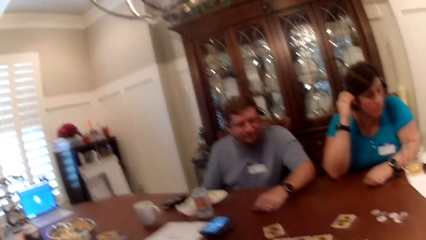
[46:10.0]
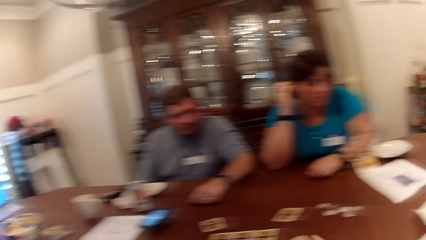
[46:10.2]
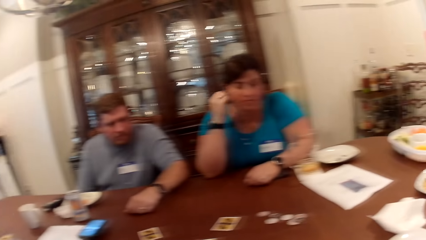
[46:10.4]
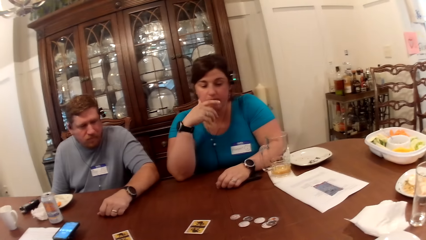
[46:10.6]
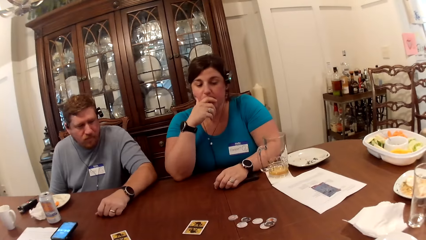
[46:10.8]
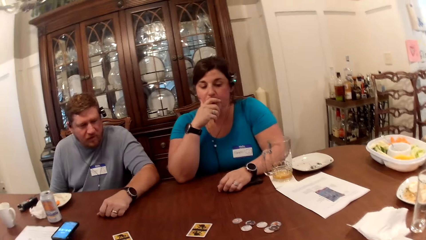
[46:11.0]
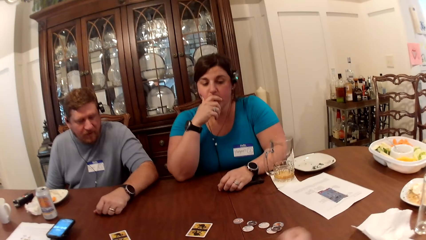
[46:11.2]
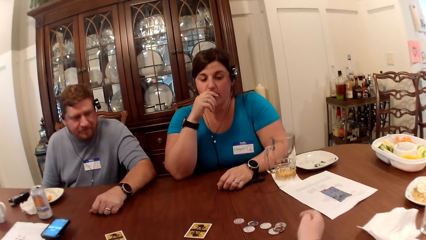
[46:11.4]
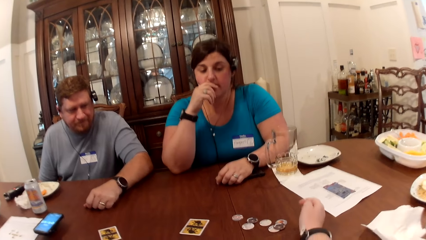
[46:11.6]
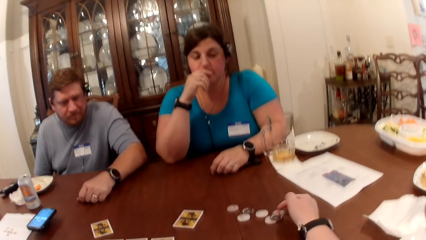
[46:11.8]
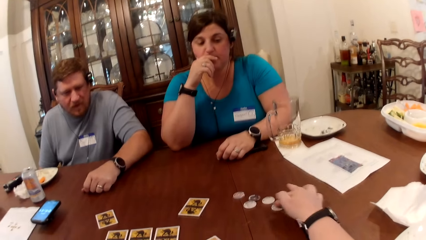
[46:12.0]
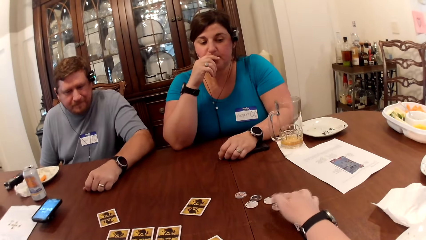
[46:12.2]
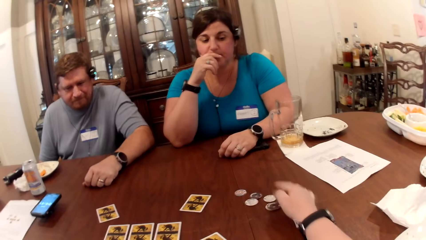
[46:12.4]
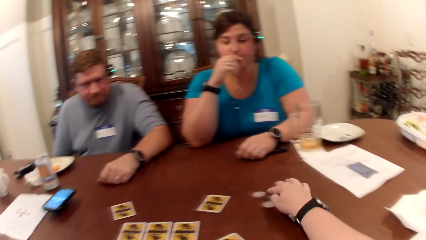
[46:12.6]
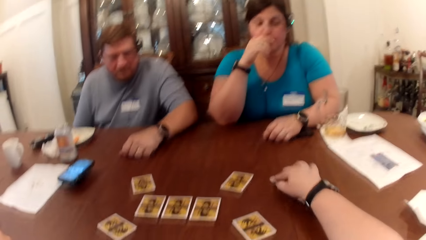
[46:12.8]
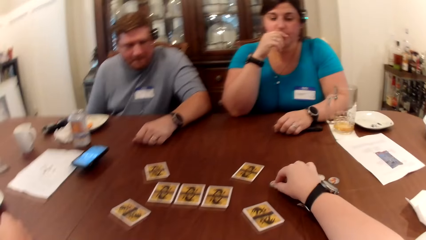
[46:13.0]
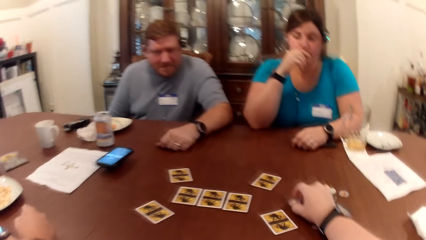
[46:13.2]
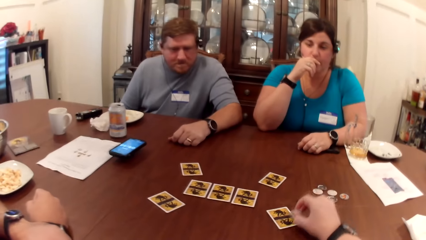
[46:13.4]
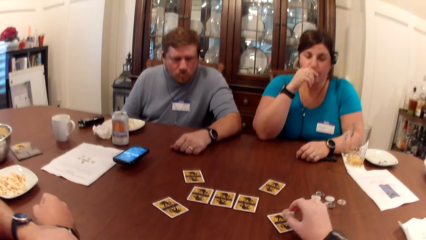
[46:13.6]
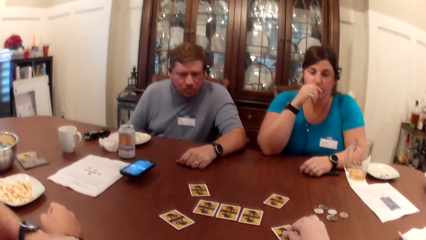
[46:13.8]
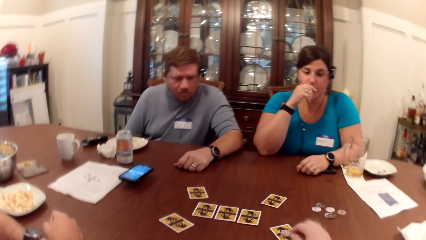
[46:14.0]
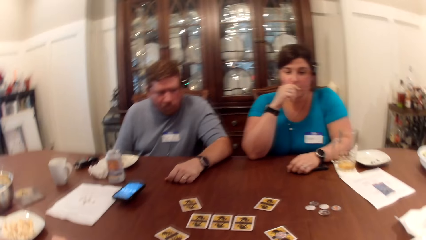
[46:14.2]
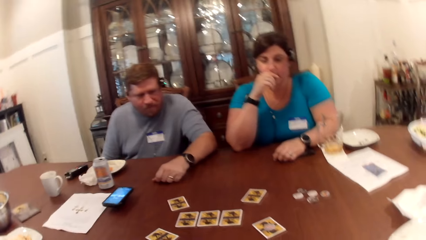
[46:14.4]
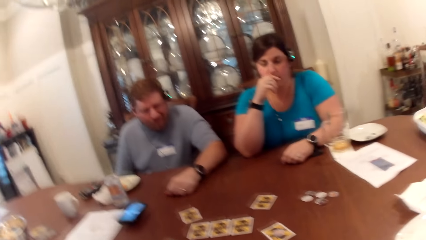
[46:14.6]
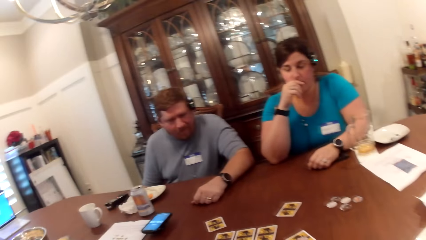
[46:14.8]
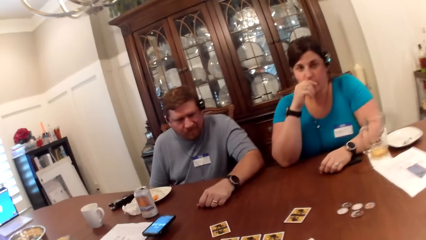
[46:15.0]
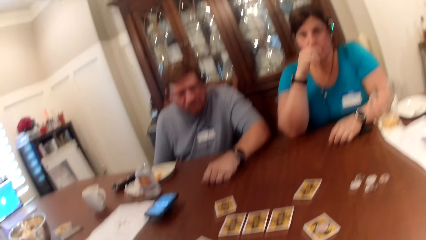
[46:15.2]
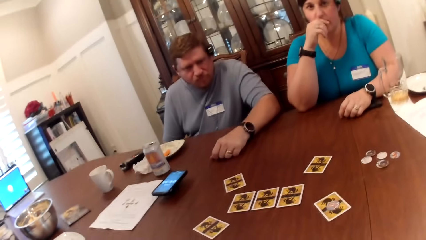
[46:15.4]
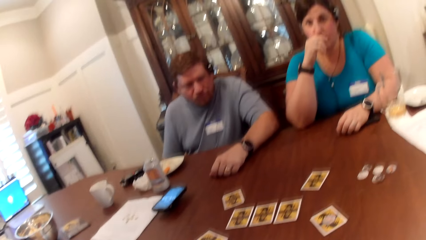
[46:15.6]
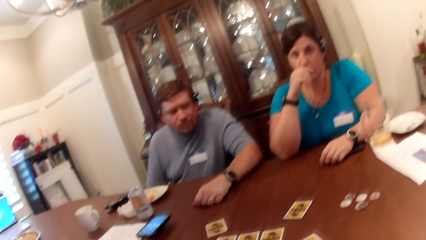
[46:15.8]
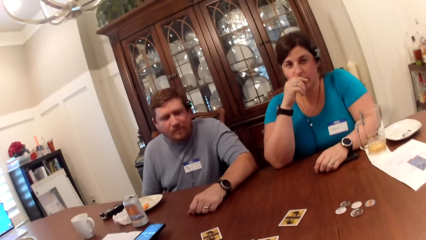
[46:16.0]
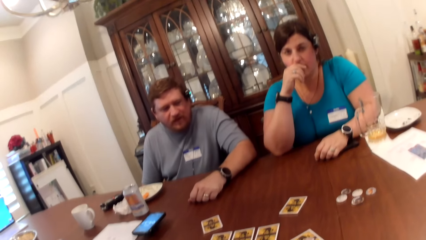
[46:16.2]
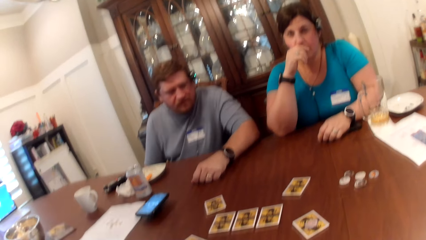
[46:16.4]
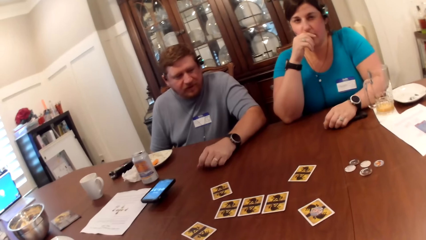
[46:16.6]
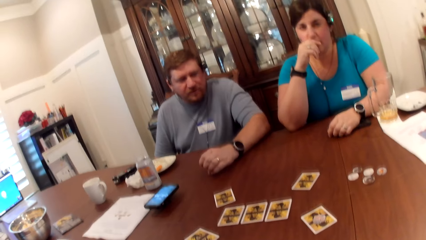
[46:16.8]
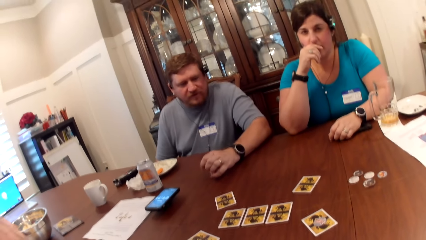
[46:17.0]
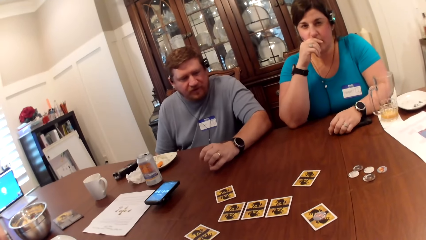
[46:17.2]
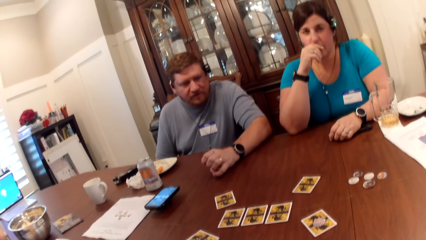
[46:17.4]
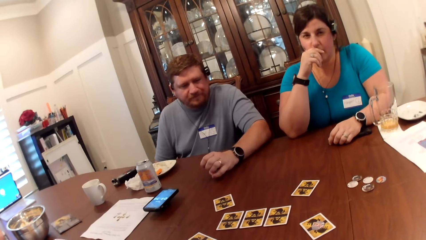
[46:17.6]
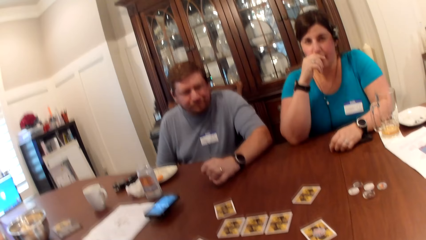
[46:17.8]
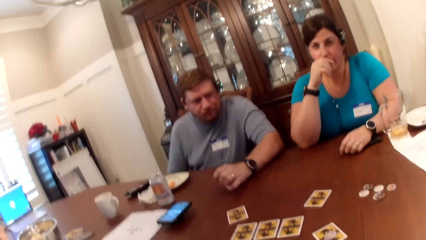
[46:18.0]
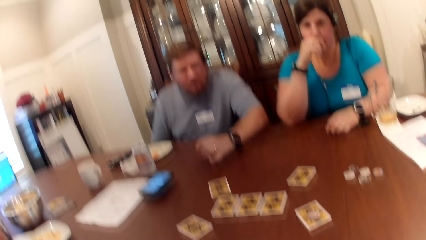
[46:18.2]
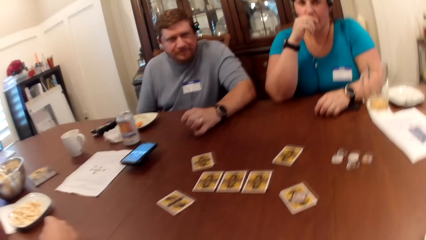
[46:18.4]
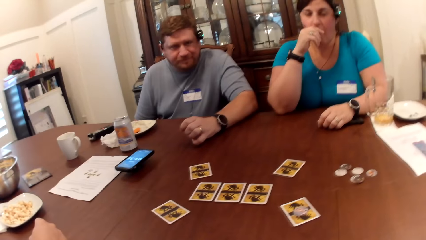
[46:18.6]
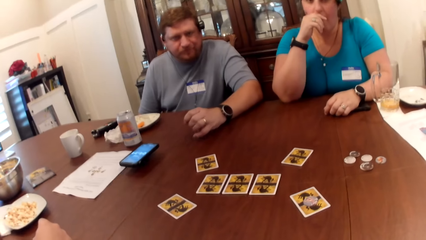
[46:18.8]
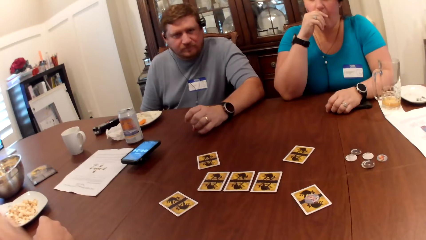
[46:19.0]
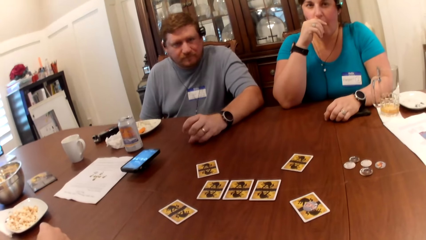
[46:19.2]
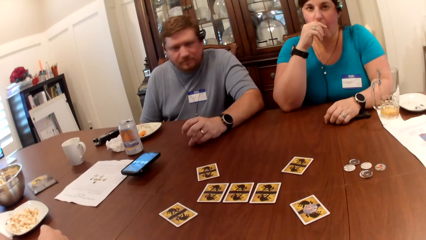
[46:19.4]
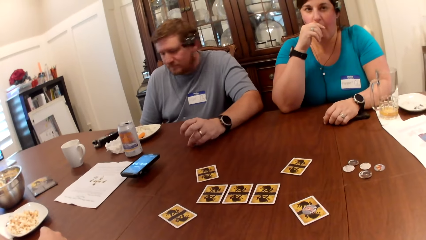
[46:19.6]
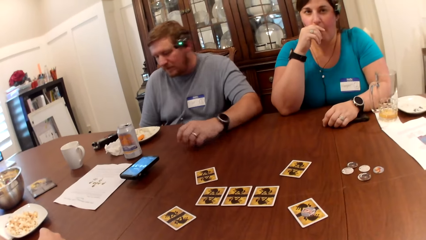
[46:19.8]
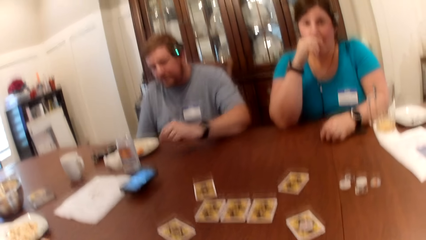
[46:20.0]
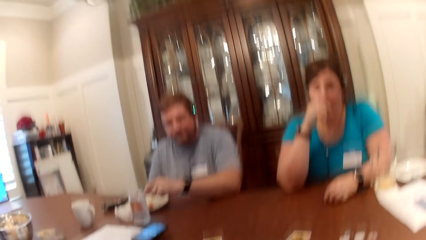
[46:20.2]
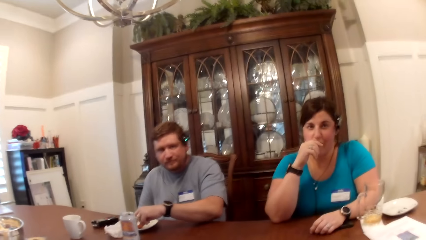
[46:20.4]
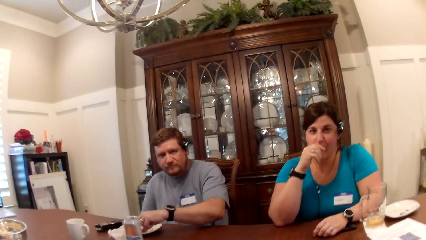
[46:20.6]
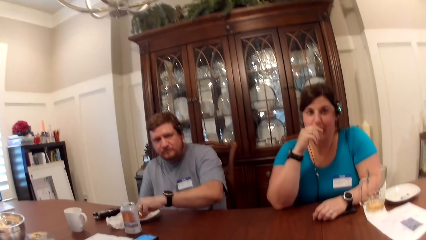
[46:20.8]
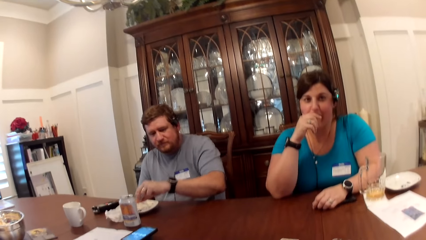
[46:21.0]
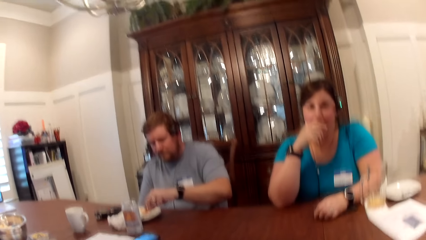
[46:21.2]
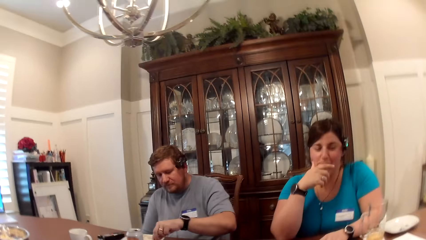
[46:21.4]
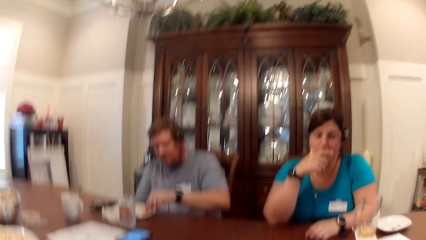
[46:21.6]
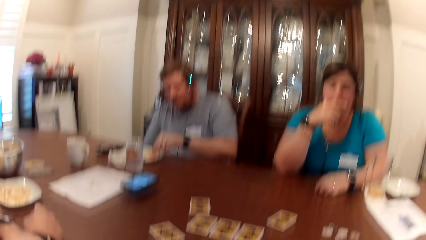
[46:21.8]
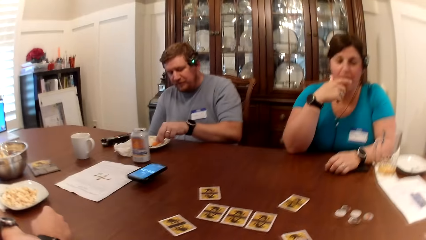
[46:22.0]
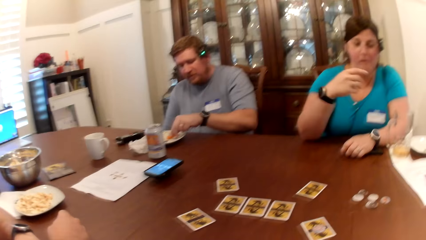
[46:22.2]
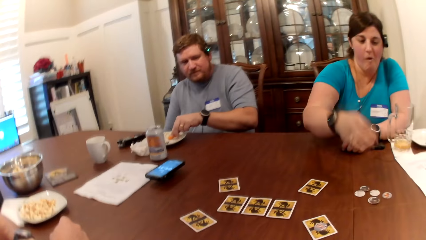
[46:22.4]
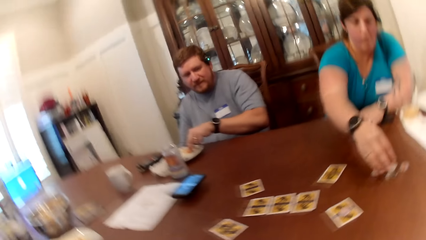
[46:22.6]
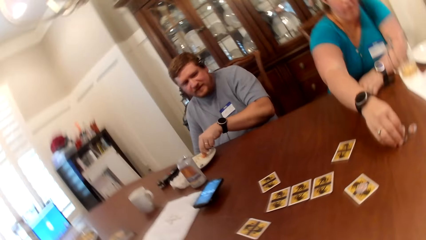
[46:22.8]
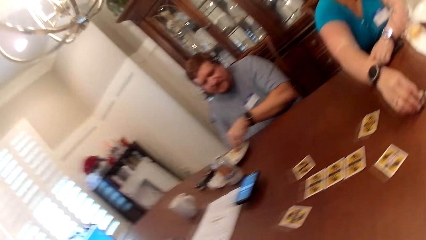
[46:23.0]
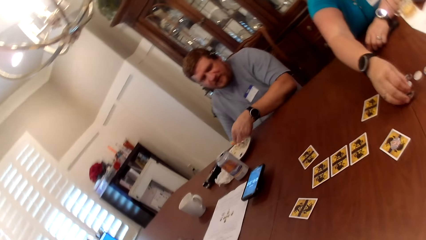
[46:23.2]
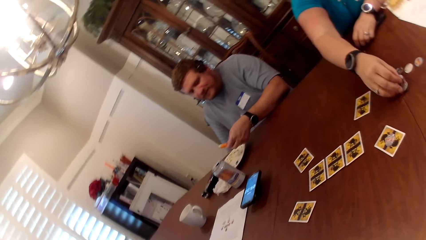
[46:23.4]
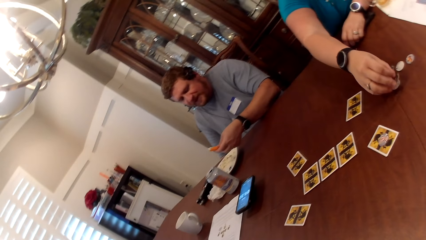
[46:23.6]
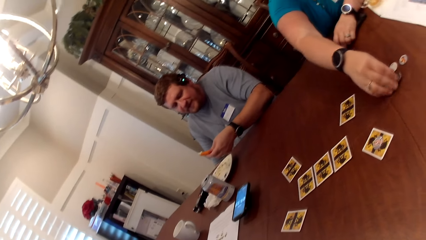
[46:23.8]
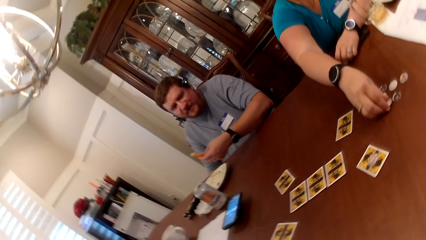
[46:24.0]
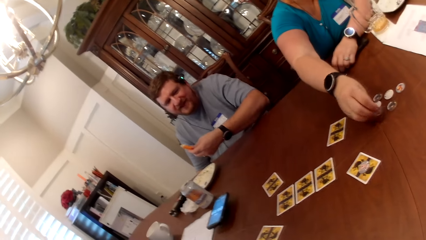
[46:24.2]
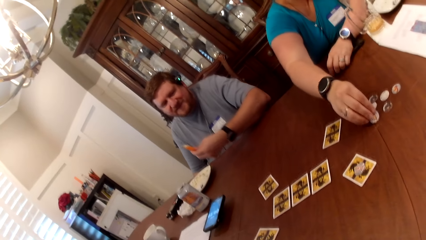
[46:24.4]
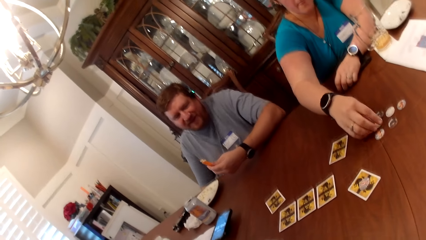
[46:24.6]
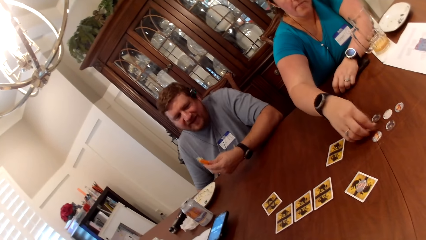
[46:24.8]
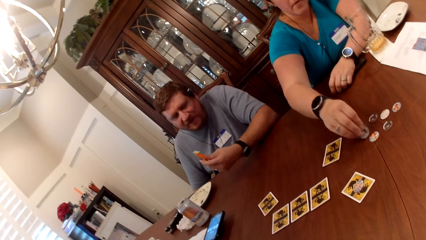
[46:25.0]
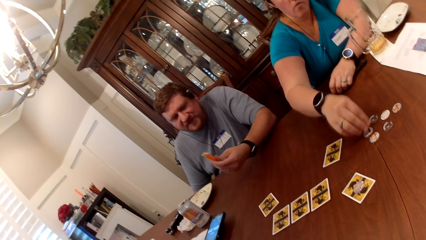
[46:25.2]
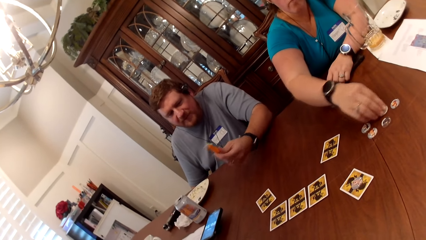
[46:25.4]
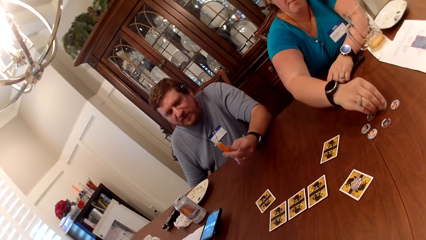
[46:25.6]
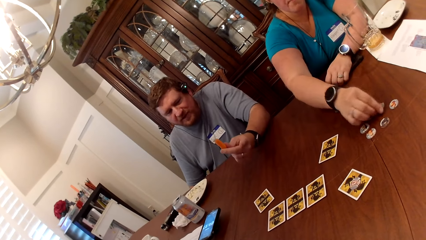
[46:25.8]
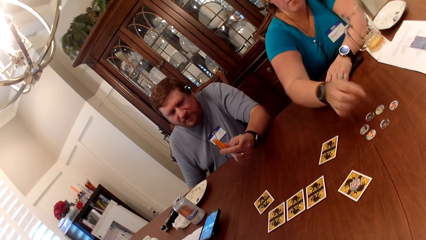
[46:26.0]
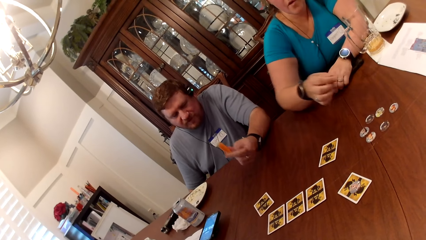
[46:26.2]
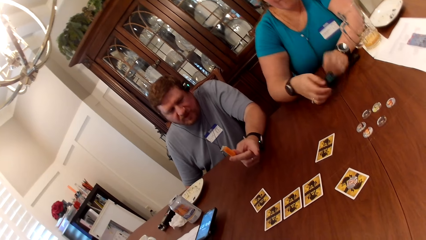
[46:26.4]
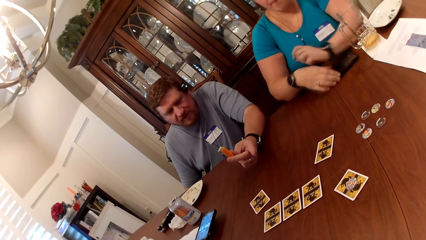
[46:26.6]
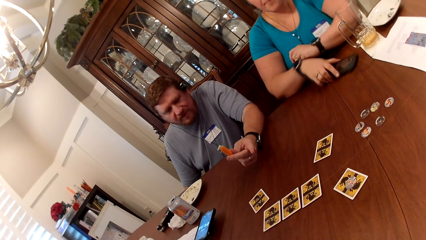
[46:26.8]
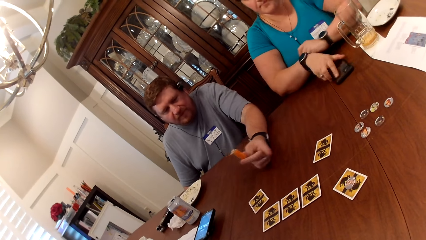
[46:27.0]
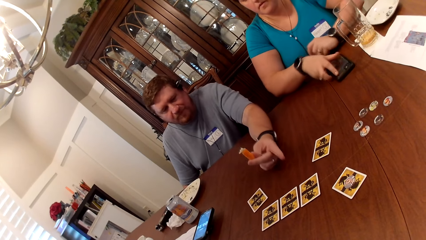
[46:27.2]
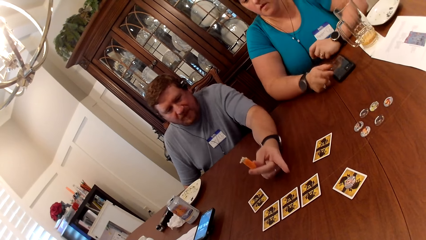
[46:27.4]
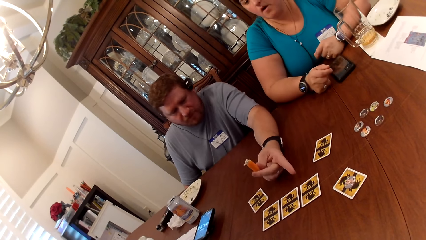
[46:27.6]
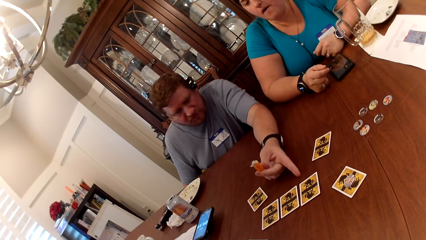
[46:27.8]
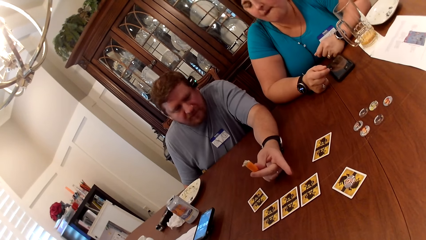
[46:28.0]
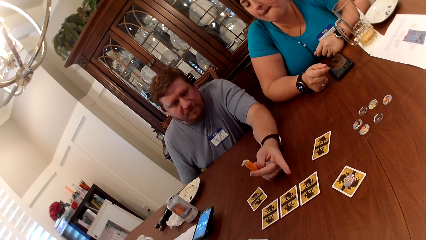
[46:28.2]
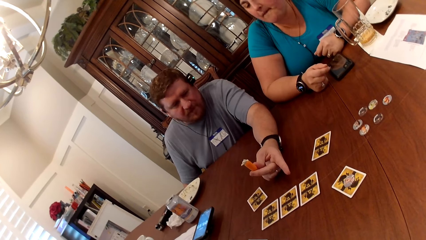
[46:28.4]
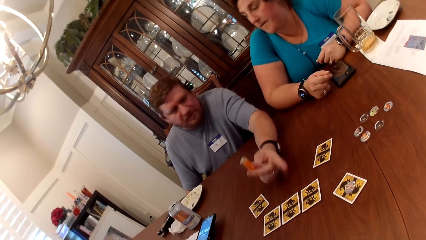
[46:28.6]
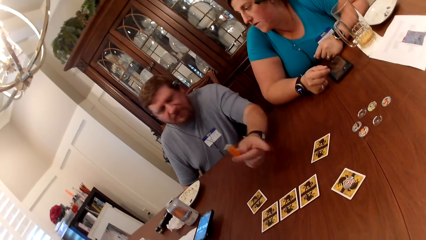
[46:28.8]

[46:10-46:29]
The camera wearer moves a token on the table with her left hand. She moves the token again. She picks the token from the table with her left hand. She drops the token on the card on the table with her left hand. A man picks a carrot from a plate on the table with his left hand. He takes some cream from the plate with the carrot in his left hand. A woman picks a token from the table with her right hand. She flips the tokens on the table with her right hand. She turns a phone on the table with her left hand.
